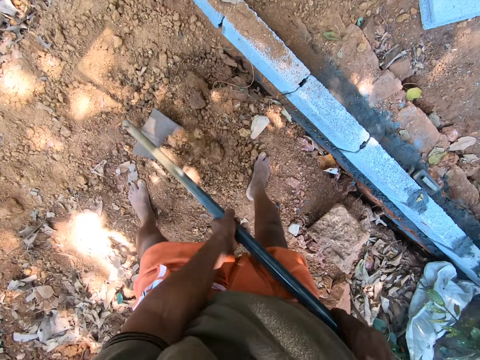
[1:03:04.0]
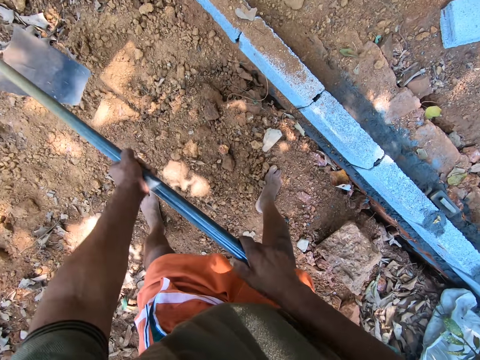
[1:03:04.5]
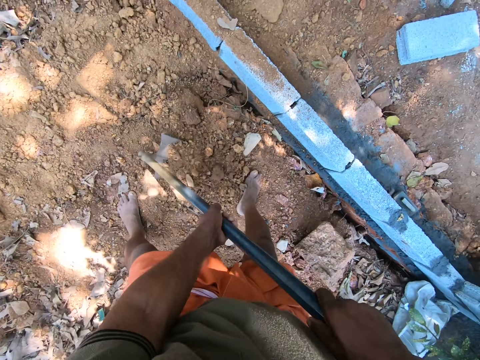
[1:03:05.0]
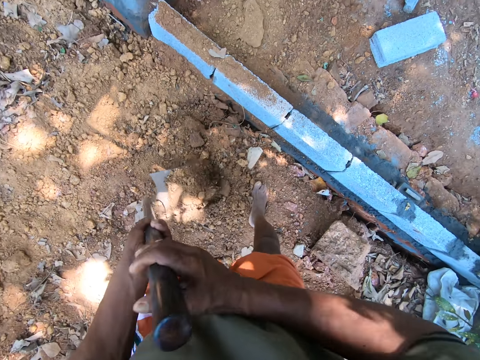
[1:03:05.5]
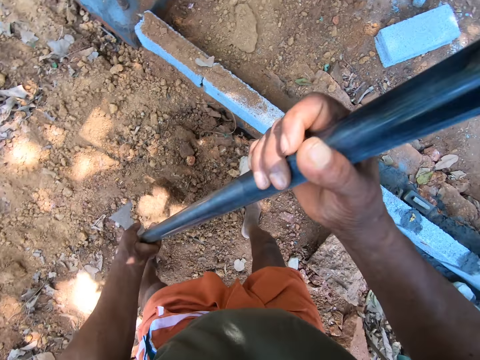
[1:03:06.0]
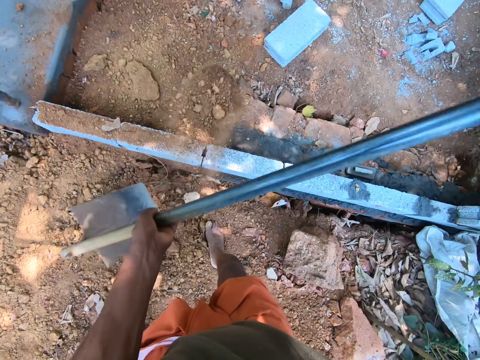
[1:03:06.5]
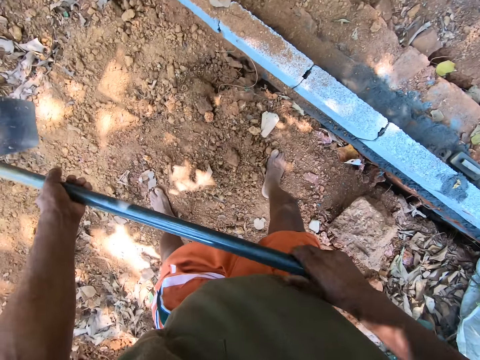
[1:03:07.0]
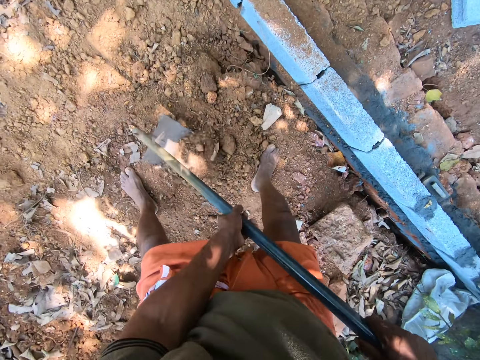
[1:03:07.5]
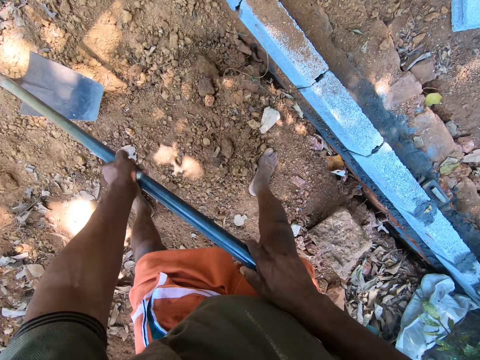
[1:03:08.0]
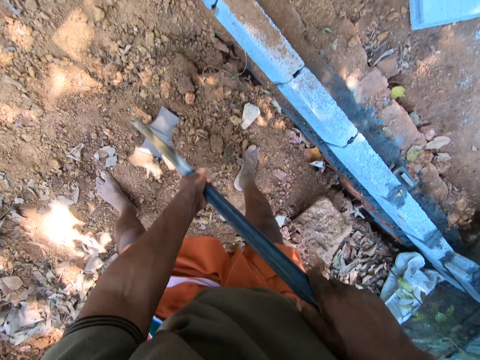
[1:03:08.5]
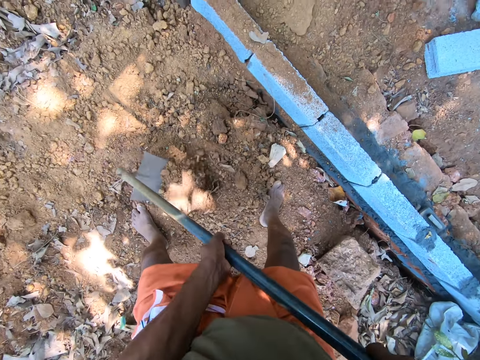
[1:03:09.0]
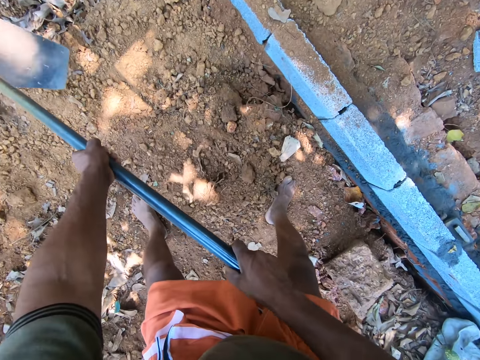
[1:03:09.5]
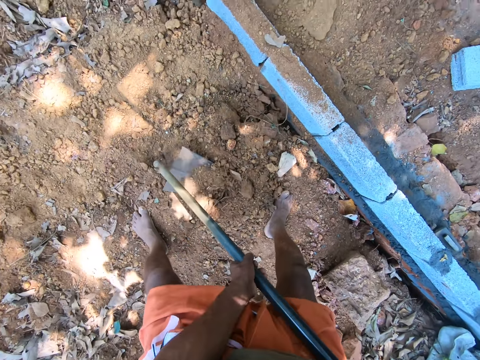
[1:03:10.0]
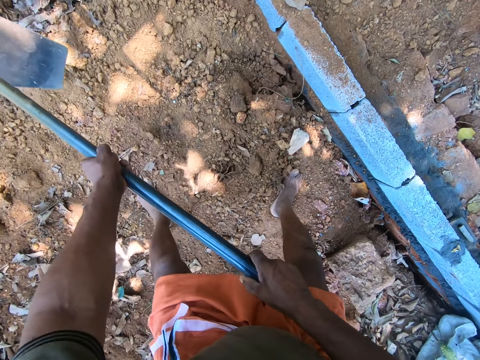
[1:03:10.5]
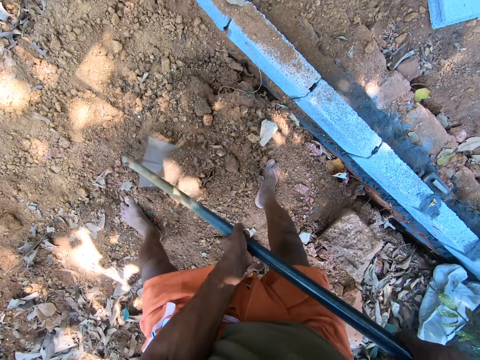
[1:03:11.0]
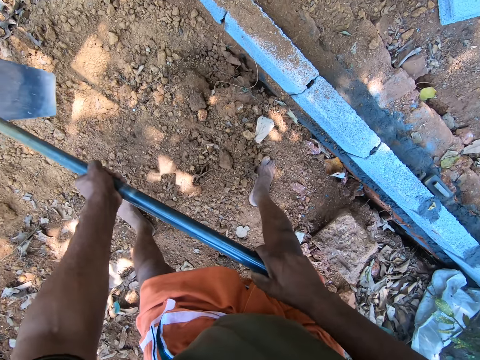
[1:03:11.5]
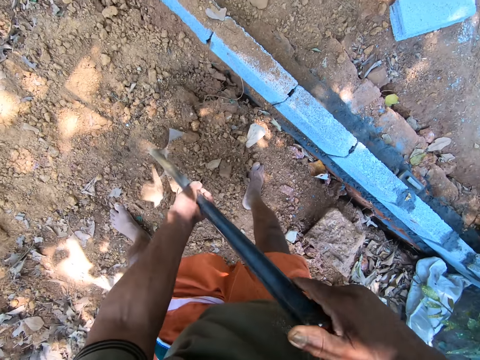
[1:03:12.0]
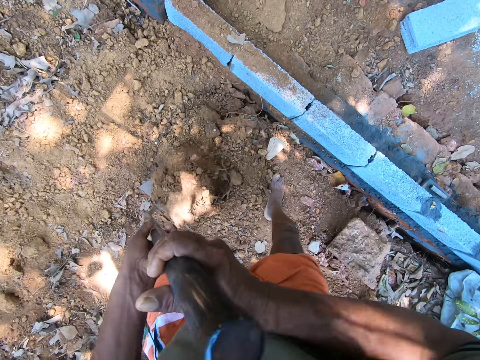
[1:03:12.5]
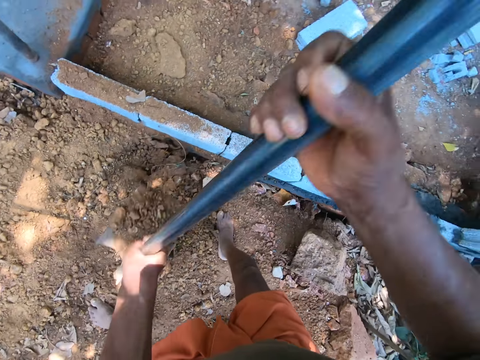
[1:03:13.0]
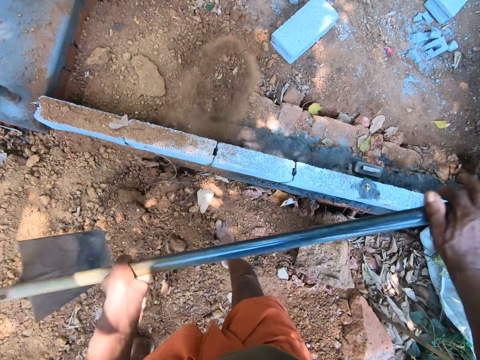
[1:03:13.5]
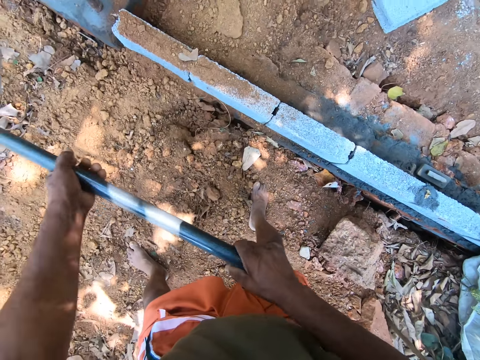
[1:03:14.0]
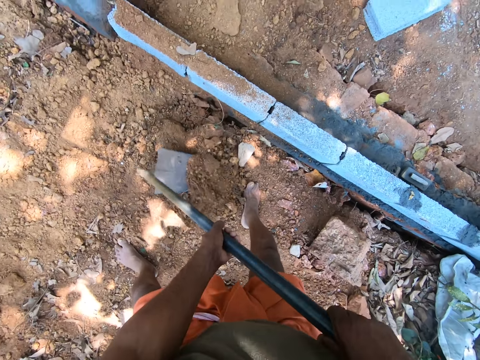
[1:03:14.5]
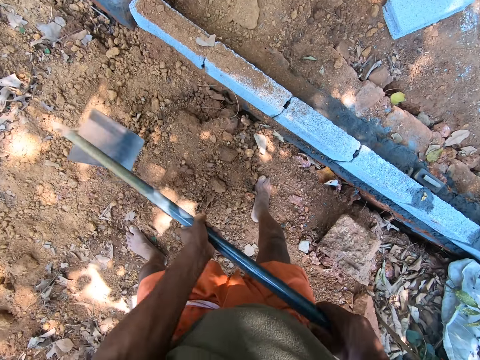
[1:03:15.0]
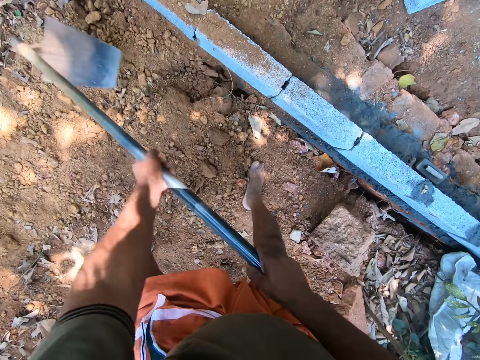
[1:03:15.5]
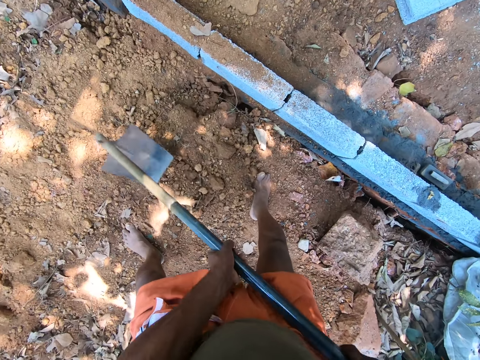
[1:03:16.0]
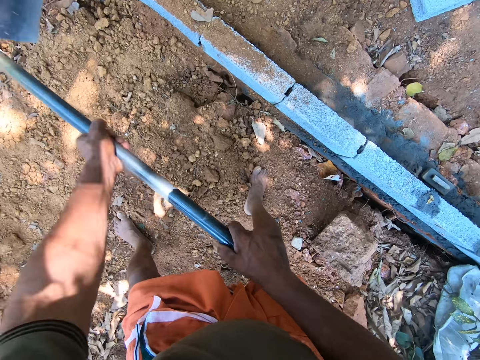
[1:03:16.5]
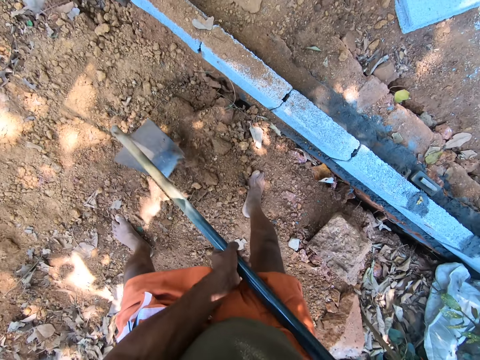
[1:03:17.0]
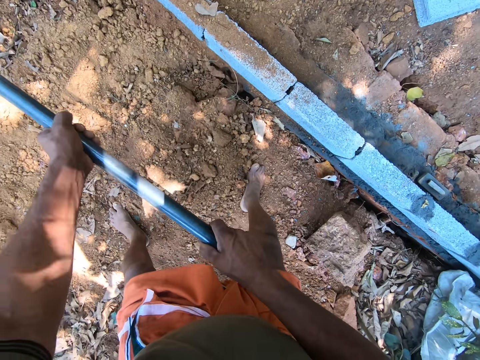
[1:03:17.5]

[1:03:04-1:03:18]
The camera wearer digs the ground with the digging hoe in his hands. He scoops sand from the ground with the digging hoe in his hands. He pours the sand in the digging hoe in his hands in the fenced space. He digs the ground with the digging hoe in his hands. He scoops sand from the ground with the digging hoe in his hands. He pours the sand in the digging hoe in his hands in the fenced space. He digs the ground with the digging hoe in his hands.

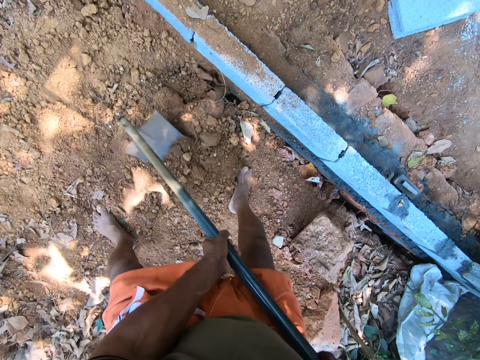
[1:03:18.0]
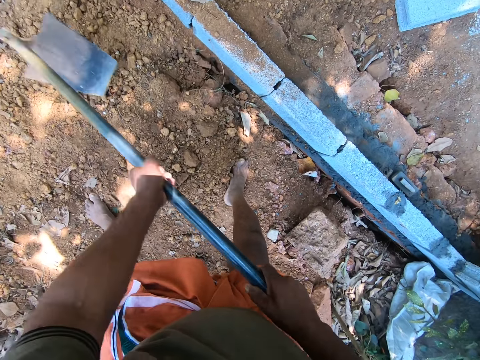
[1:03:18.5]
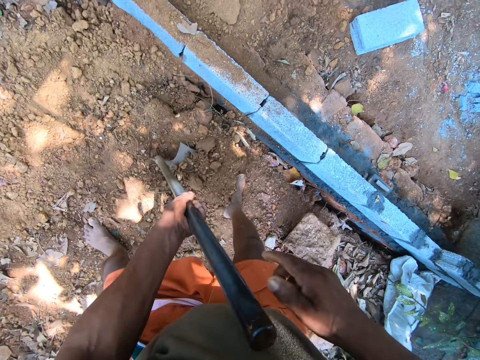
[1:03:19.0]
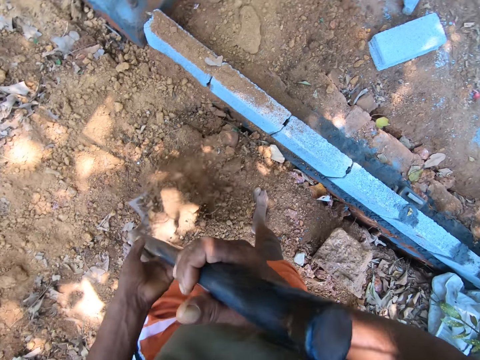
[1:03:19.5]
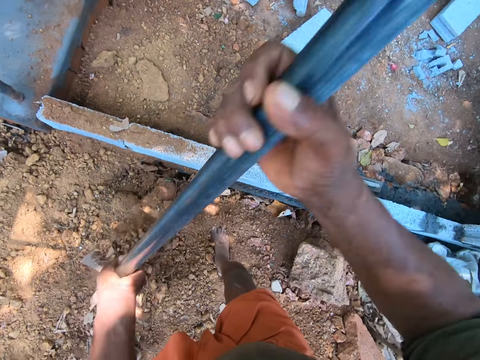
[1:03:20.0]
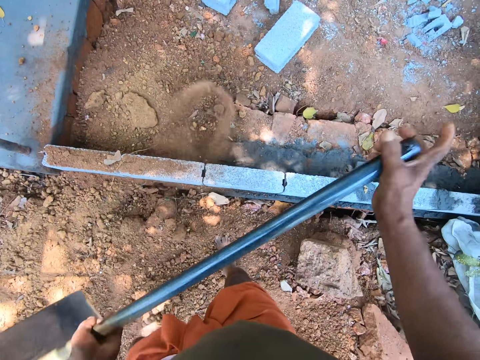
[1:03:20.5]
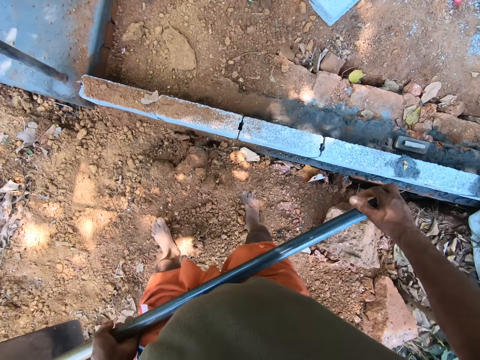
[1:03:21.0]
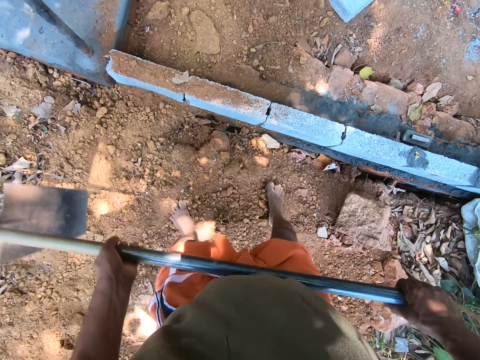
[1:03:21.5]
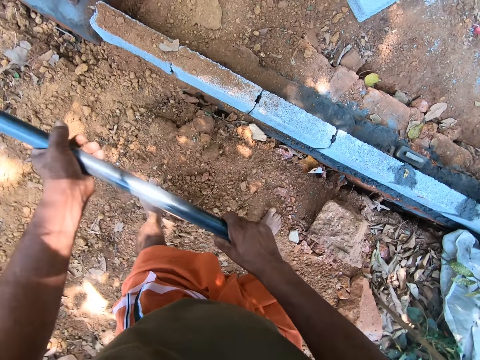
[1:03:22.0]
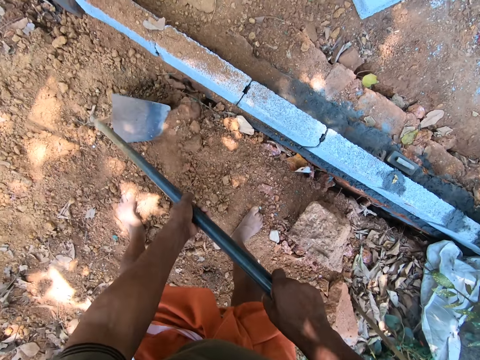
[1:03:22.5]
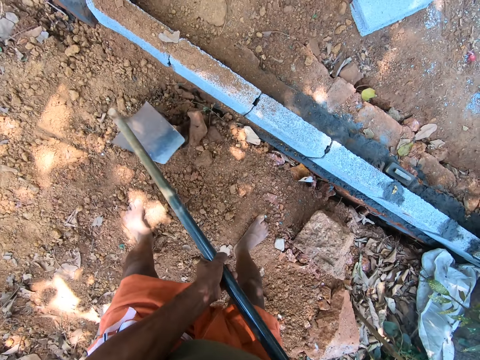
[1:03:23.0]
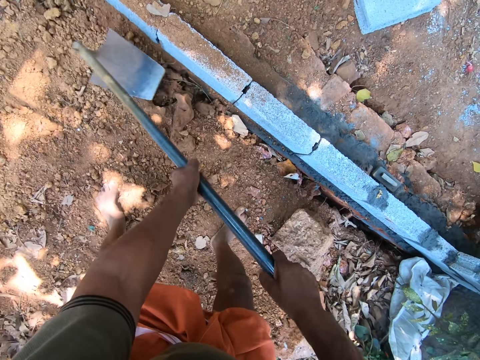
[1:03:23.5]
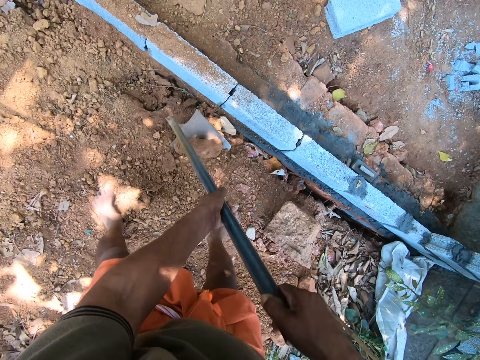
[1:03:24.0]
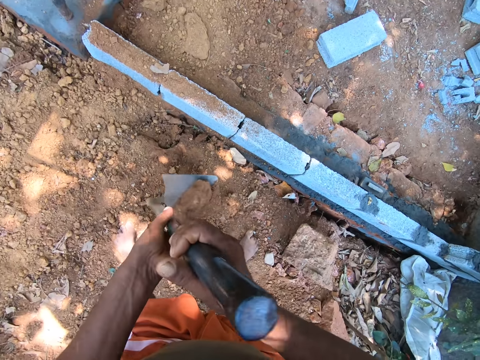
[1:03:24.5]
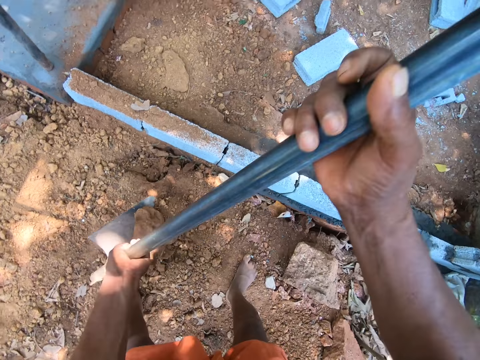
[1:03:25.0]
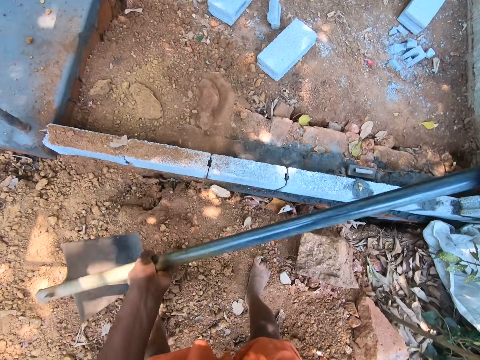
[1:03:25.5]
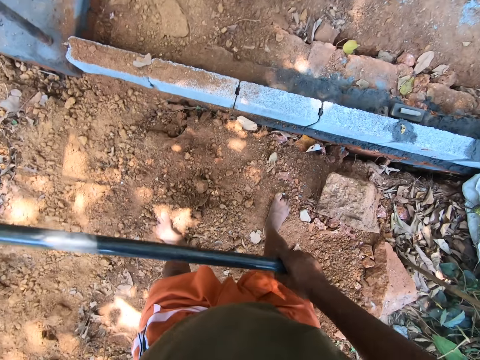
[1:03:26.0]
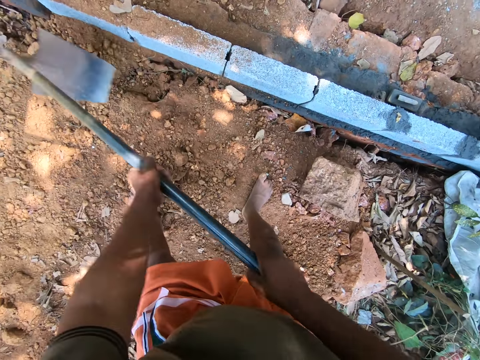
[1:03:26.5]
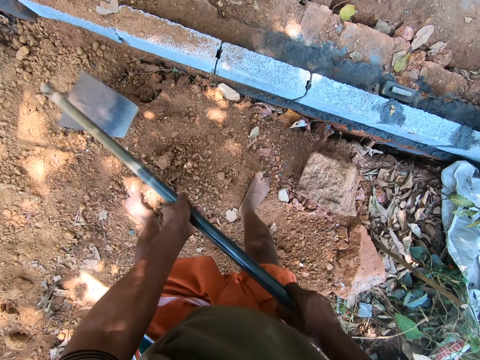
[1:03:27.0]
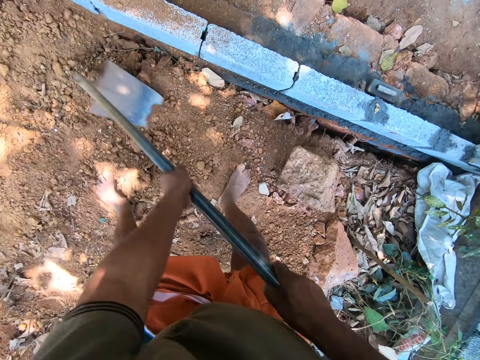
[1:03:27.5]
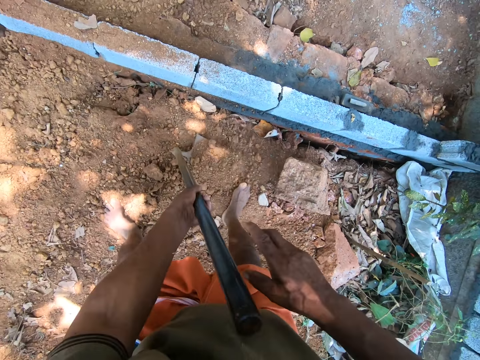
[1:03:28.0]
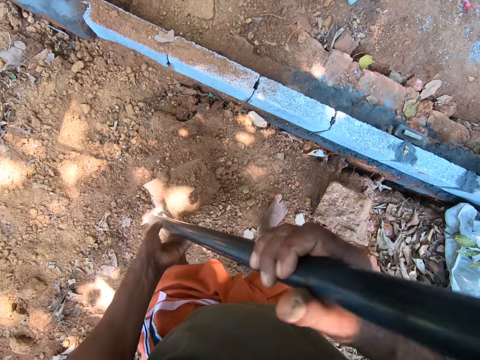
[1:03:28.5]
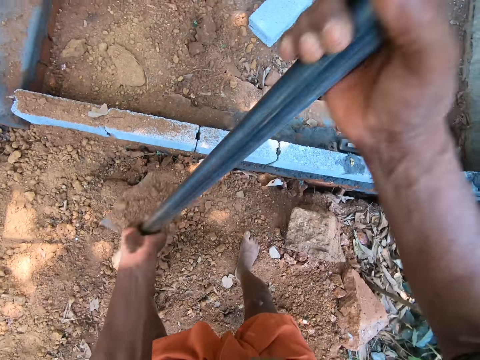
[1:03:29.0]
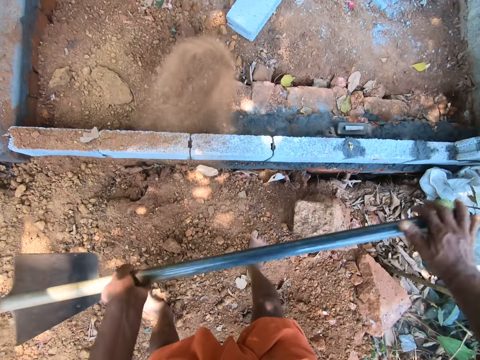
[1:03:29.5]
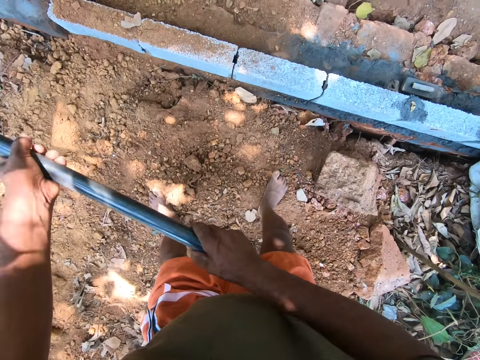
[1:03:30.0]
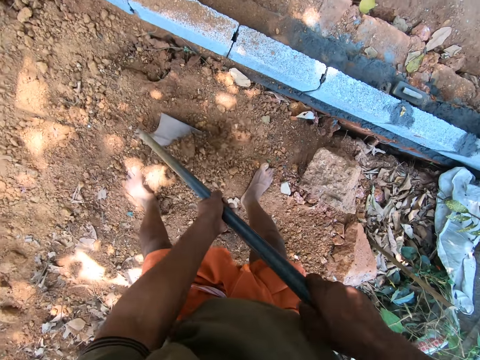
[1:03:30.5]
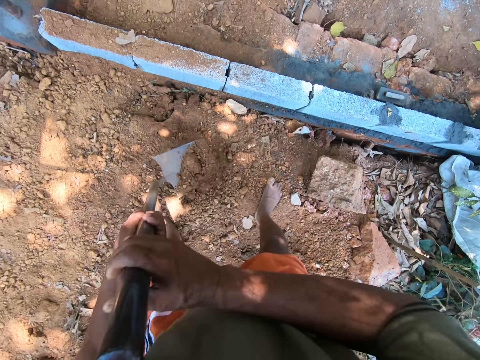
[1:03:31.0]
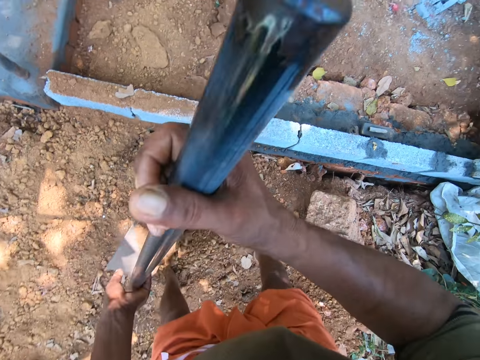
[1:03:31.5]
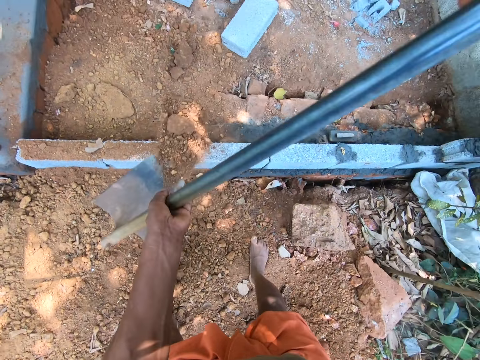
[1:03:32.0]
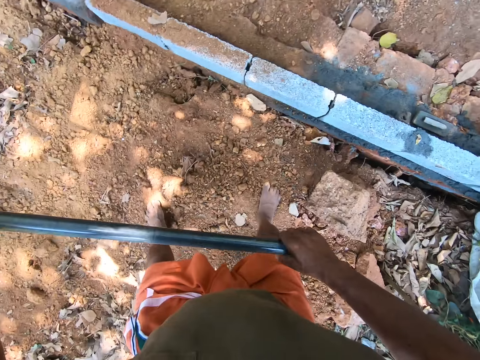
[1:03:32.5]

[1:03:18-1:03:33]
The camera wearer pours the sand on the ground with the hoe in both hands. They pack sand from the ground with the hoe in both hands. They pour the sand on the ground with the hoe in both hands. They pack the sand from the ground with the hoe in both hands. They pour the sand on the ground with the hoe in both hands. They pack the sand from the ground with the hoe in both hands. They pour the sand on the ground with the hoe in both hands.
